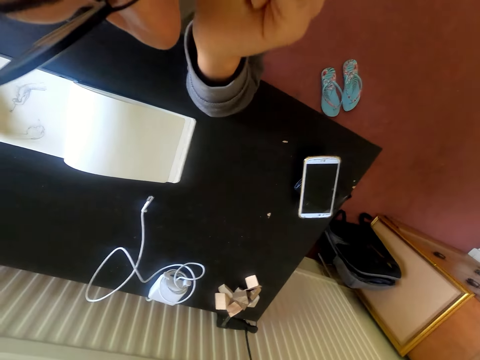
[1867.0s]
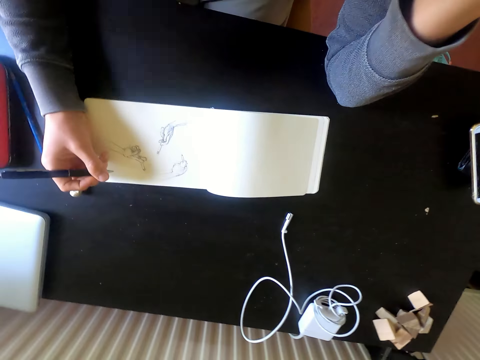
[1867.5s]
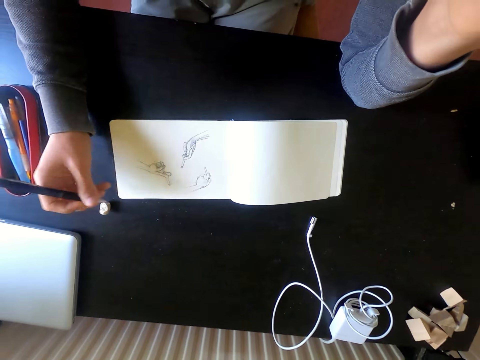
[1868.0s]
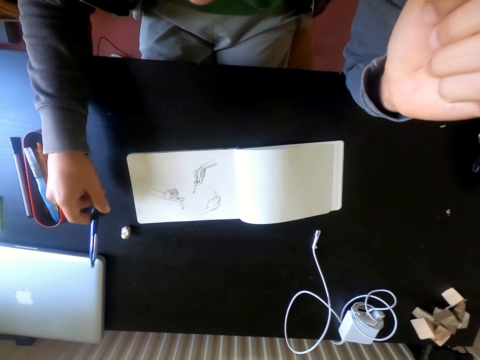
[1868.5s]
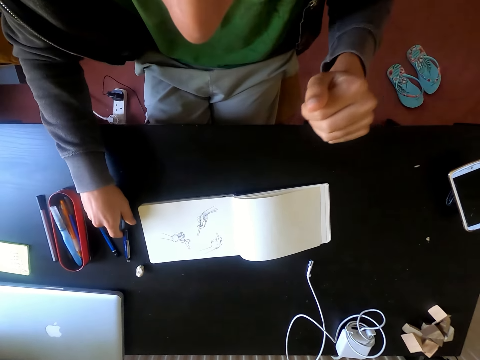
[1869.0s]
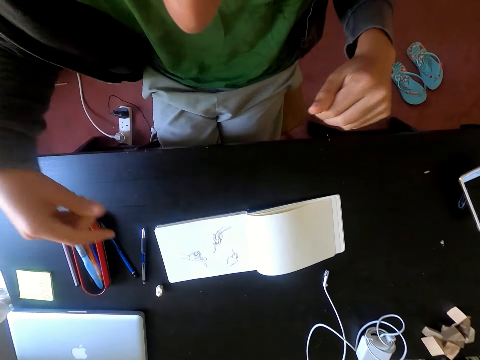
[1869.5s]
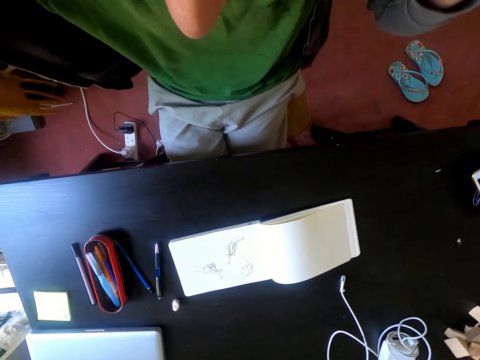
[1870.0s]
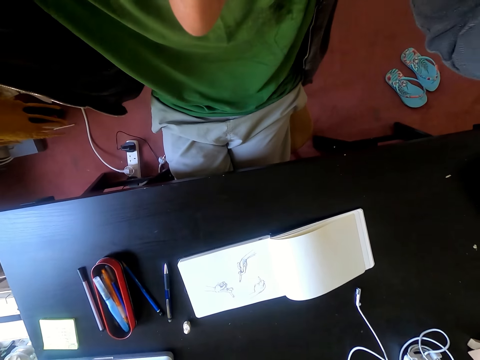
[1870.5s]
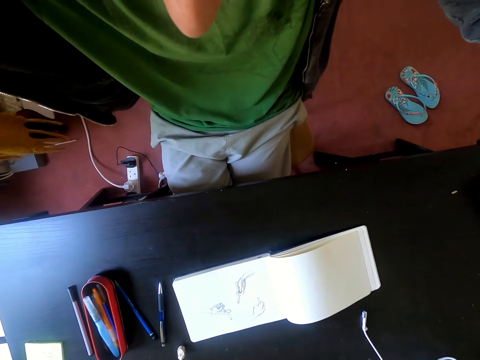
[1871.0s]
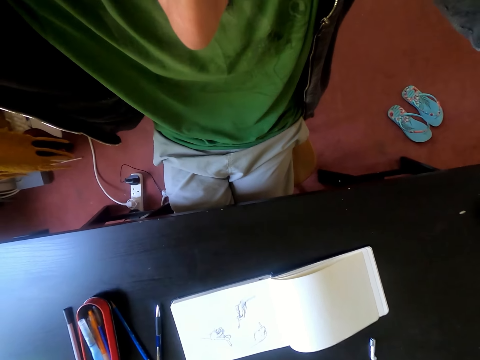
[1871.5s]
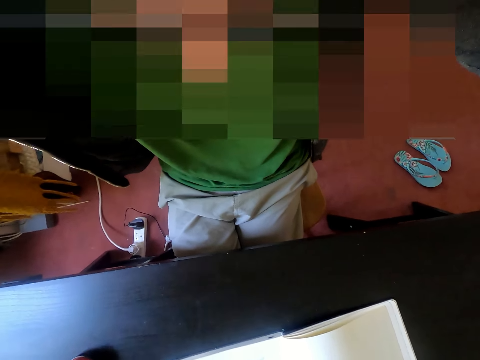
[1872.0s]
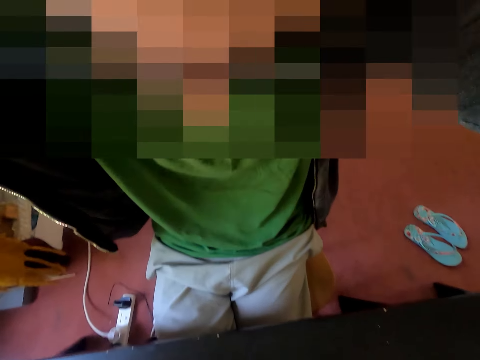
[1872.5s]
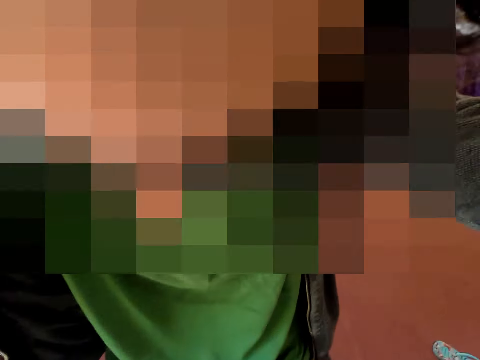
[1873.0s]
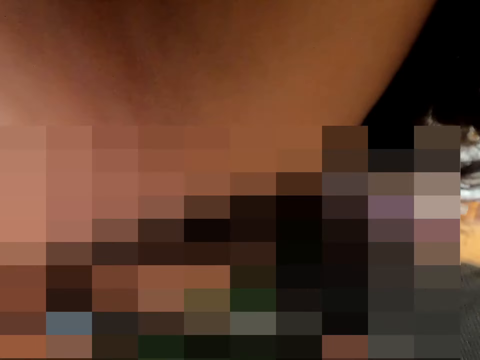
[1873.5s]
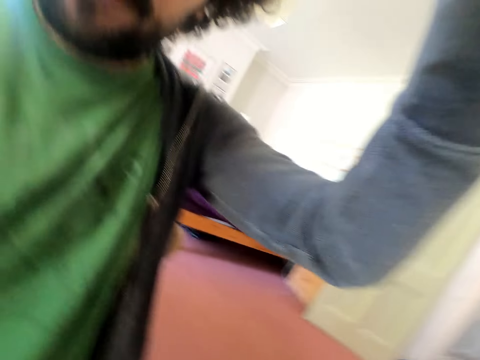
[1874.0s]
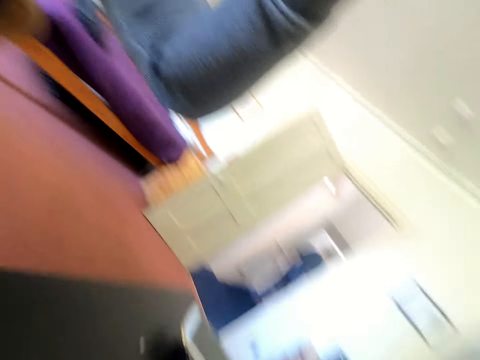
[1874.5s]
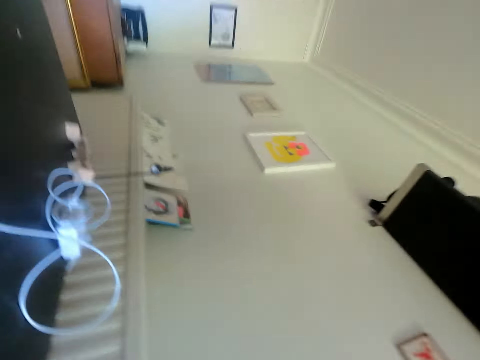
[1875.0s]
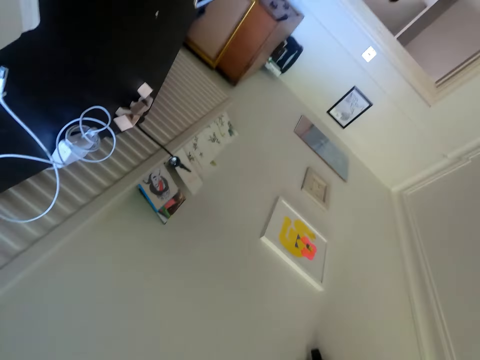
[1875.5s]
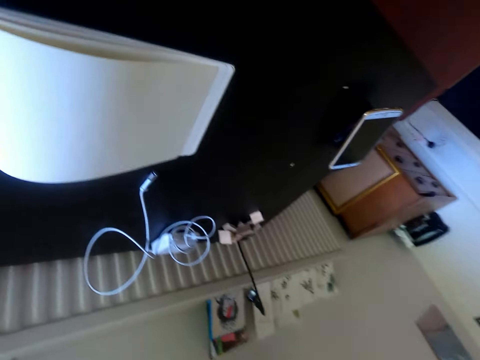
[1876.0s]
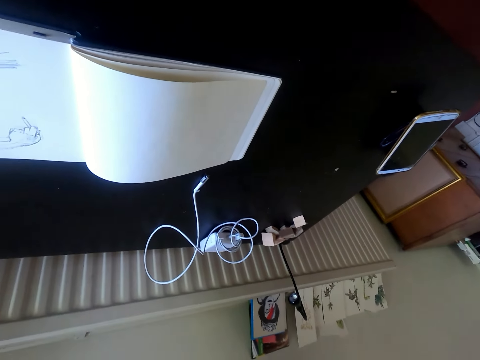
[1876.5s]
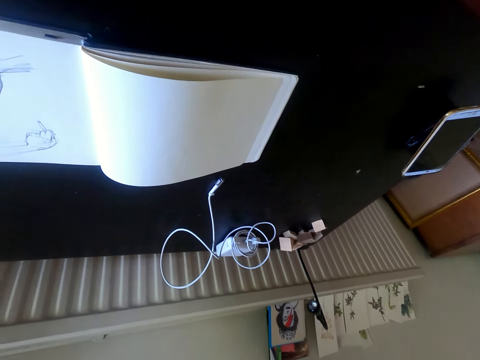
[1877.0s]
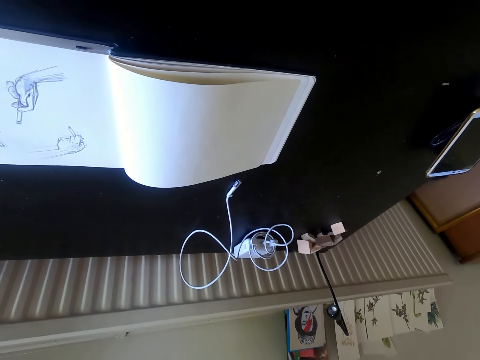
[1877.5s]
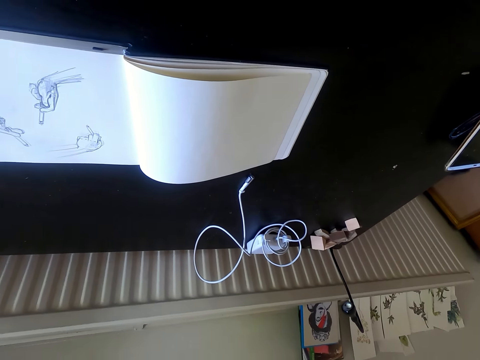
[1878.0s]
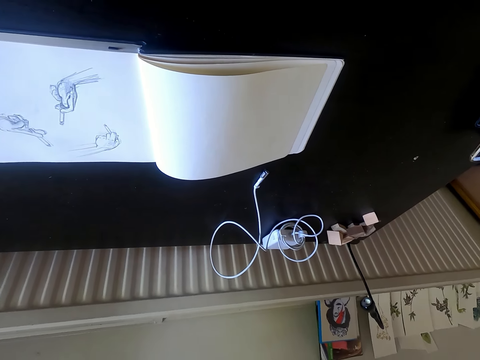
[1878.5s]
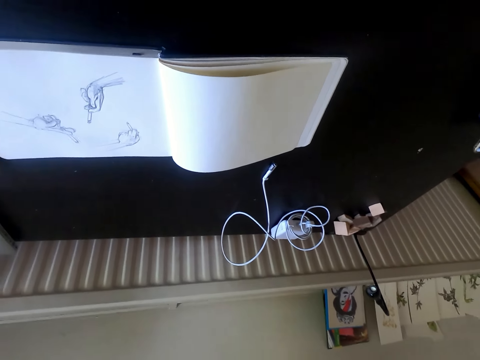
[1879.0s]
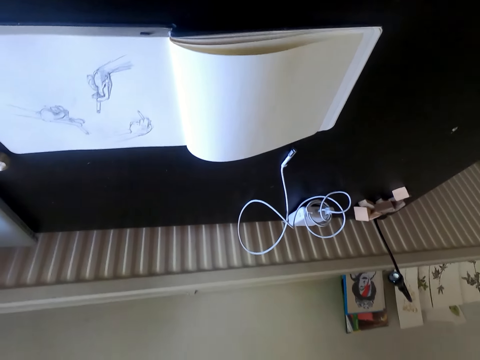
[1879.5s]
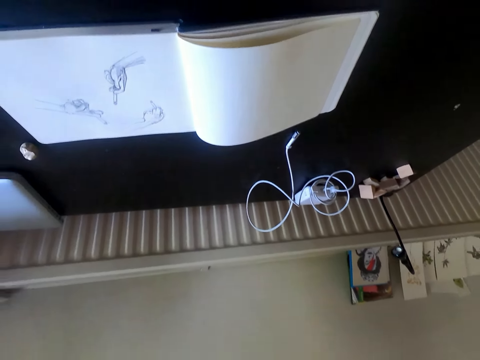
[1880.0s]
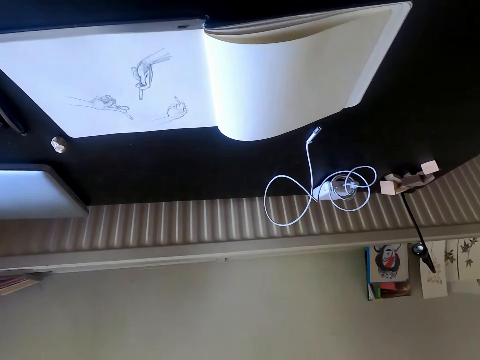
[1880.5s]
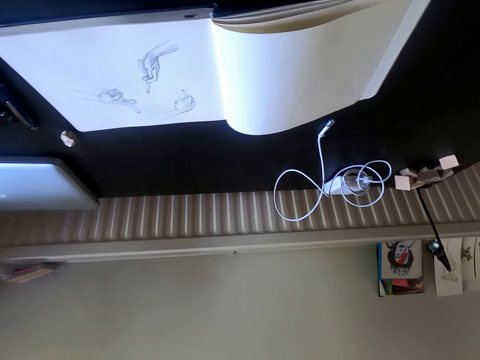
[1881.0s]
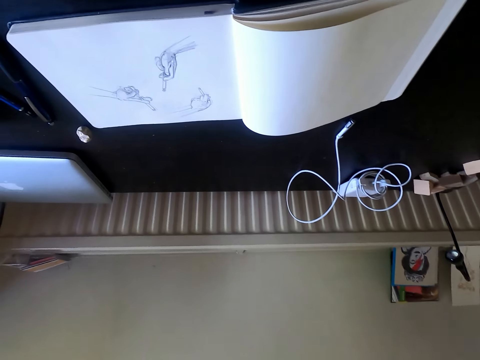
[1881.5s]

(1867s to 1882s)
The camera wearer holds a pen with his right hand. He puts the pen on the table. He adjusts the camera with his hands. He looks at the drawing book. He sits on the chair on the floor.
